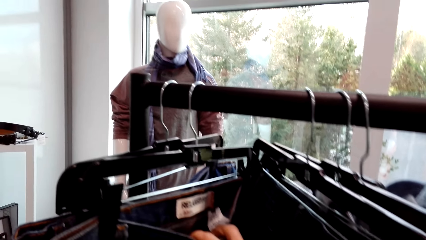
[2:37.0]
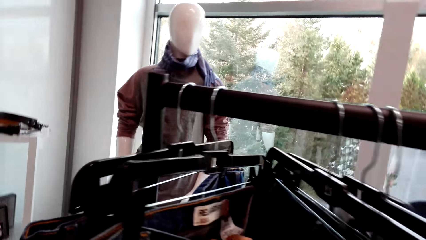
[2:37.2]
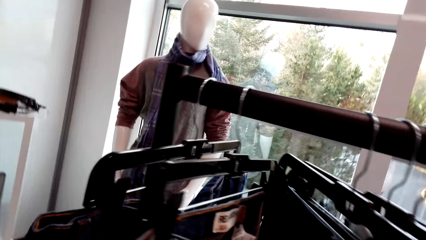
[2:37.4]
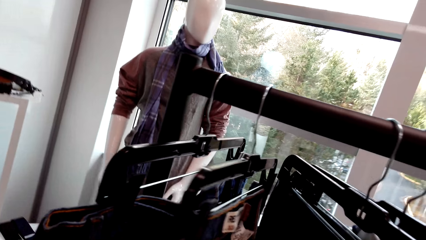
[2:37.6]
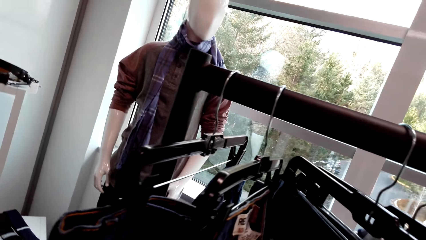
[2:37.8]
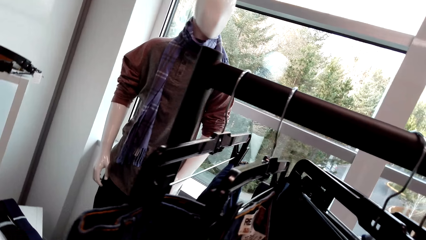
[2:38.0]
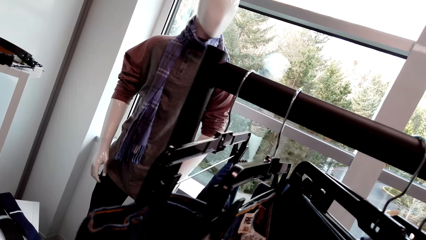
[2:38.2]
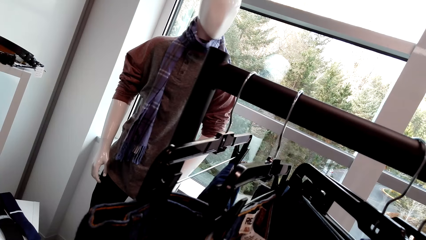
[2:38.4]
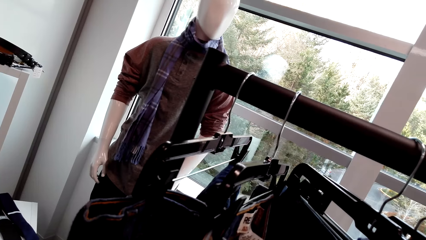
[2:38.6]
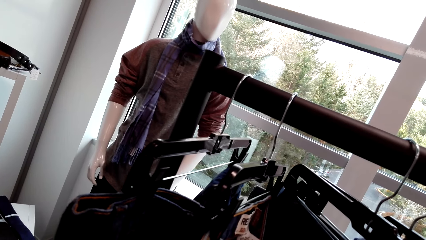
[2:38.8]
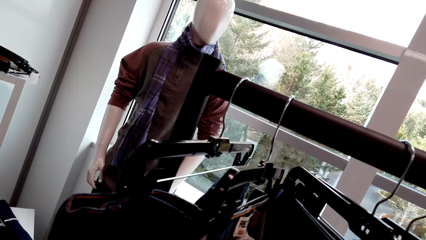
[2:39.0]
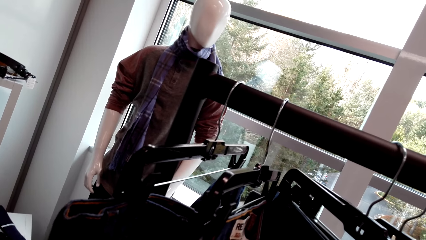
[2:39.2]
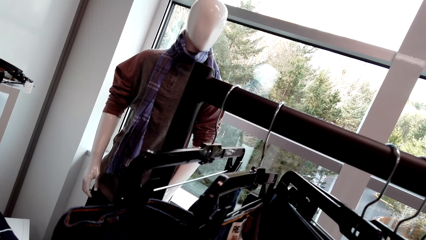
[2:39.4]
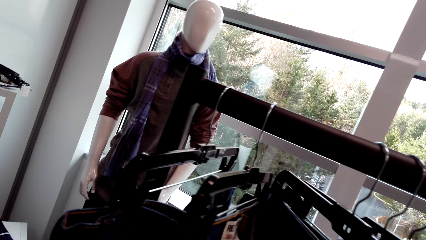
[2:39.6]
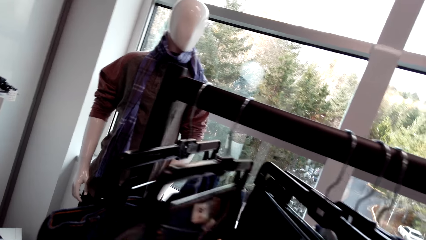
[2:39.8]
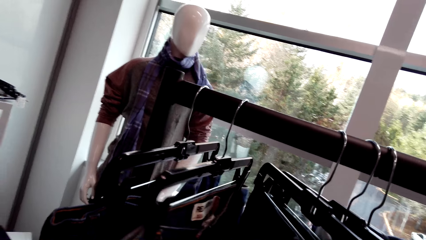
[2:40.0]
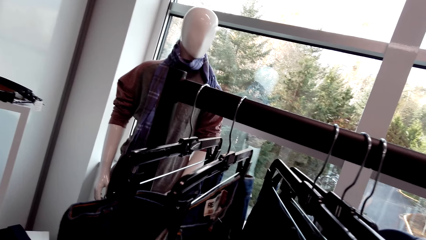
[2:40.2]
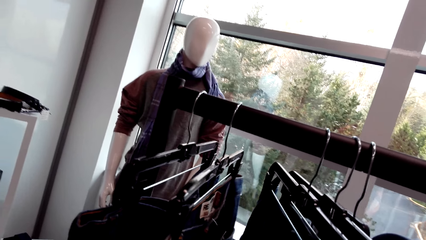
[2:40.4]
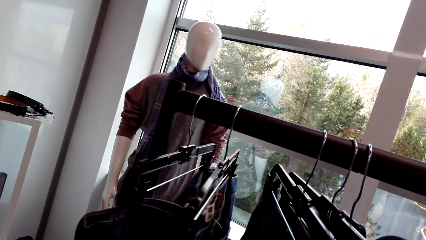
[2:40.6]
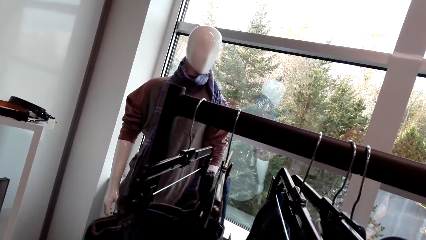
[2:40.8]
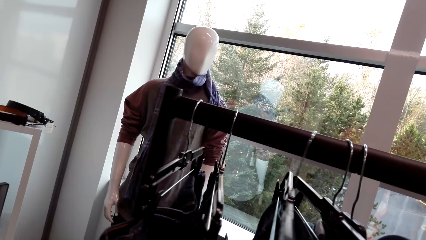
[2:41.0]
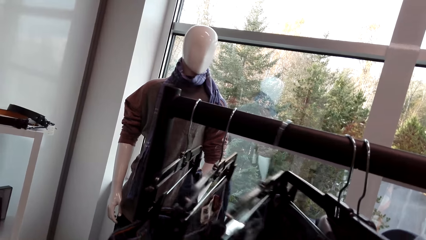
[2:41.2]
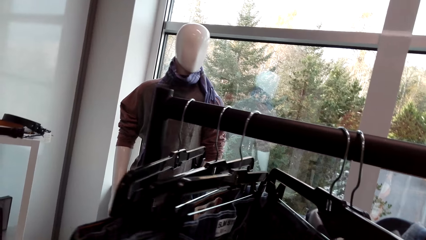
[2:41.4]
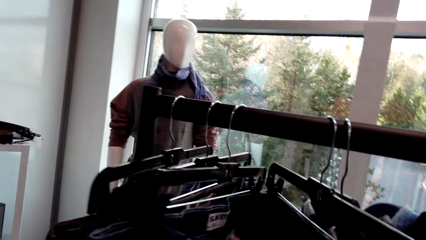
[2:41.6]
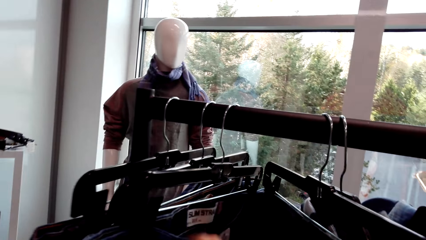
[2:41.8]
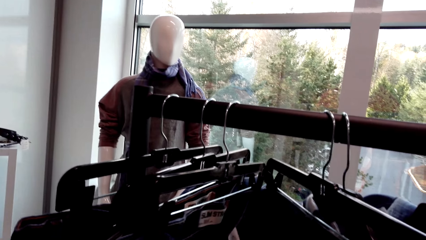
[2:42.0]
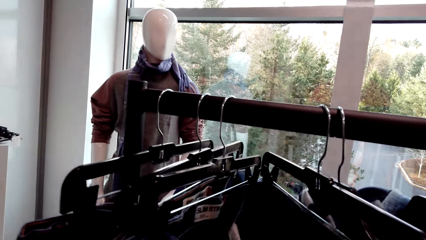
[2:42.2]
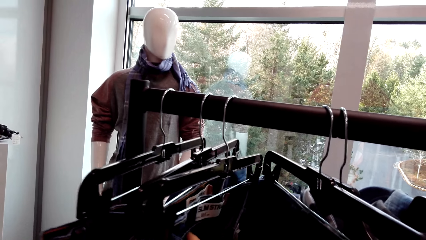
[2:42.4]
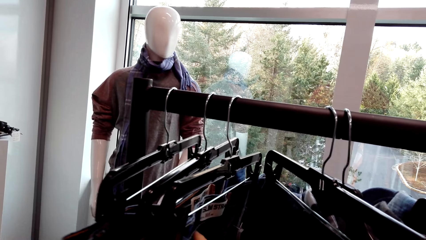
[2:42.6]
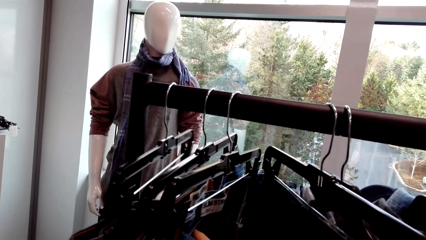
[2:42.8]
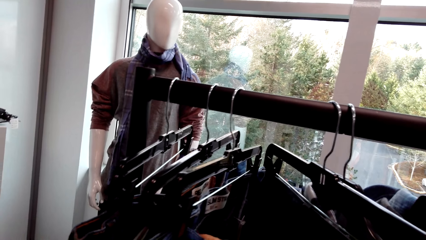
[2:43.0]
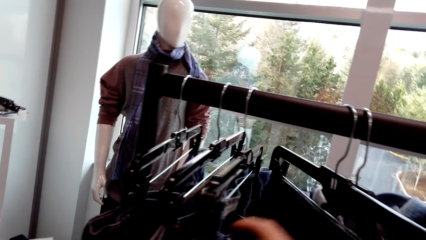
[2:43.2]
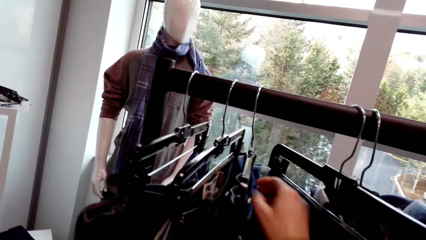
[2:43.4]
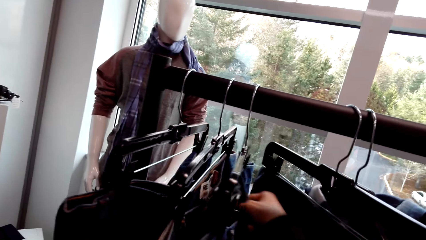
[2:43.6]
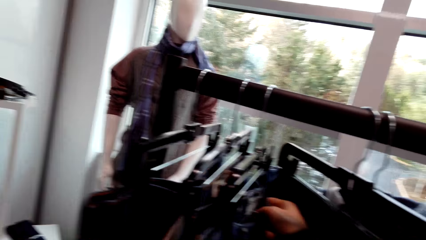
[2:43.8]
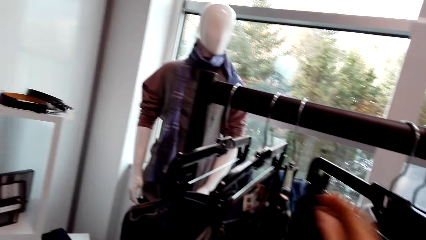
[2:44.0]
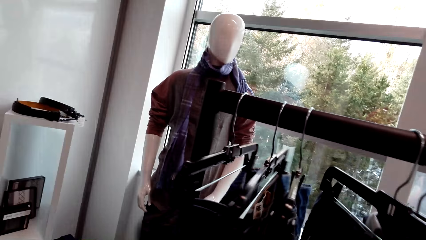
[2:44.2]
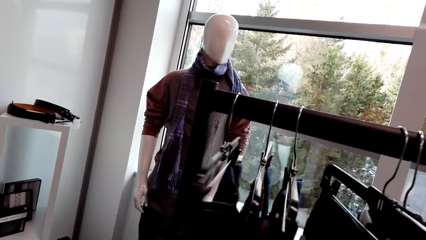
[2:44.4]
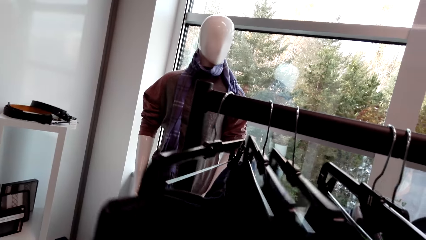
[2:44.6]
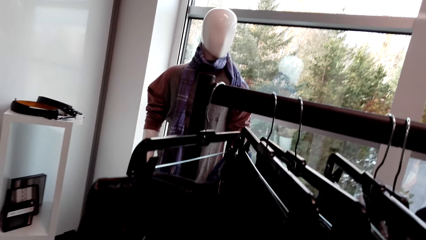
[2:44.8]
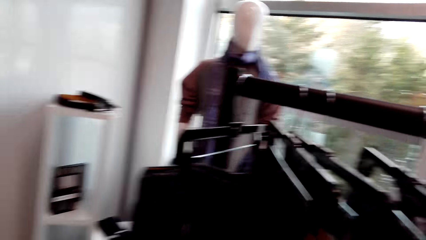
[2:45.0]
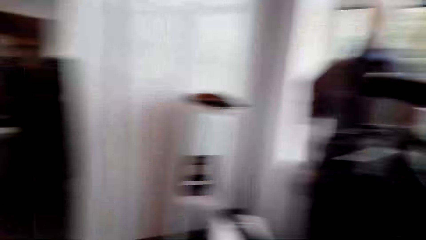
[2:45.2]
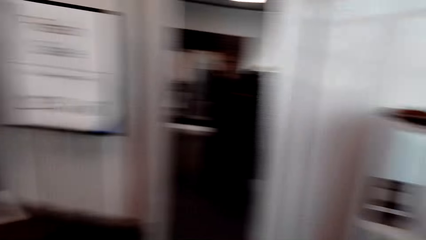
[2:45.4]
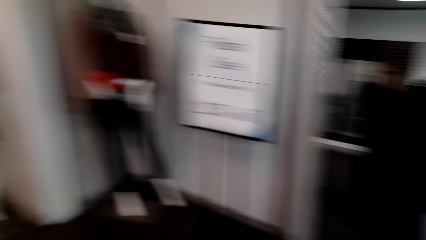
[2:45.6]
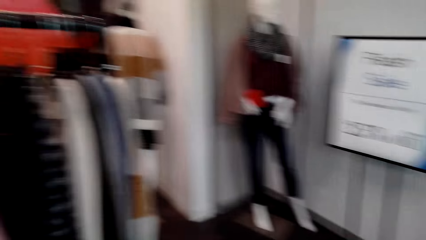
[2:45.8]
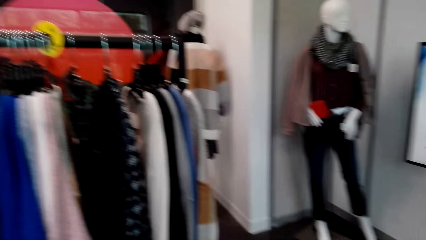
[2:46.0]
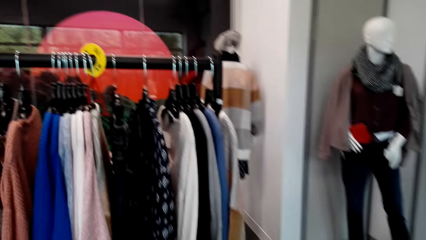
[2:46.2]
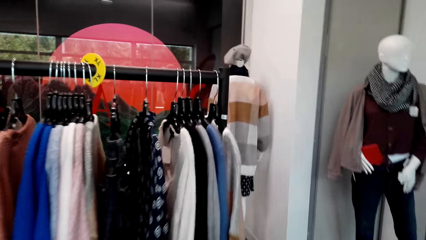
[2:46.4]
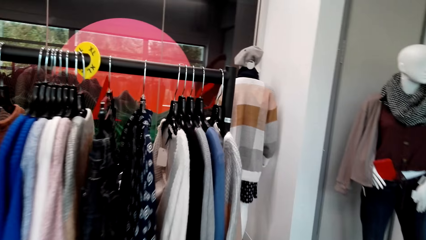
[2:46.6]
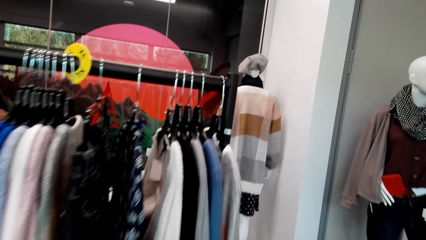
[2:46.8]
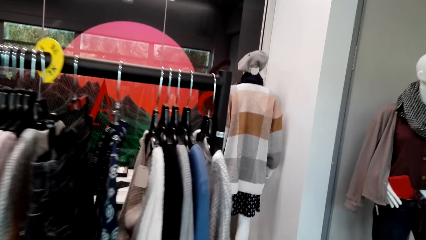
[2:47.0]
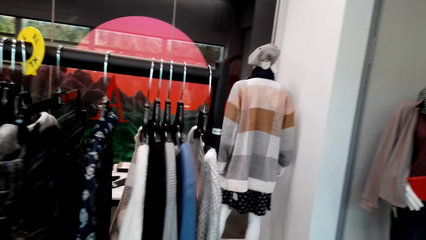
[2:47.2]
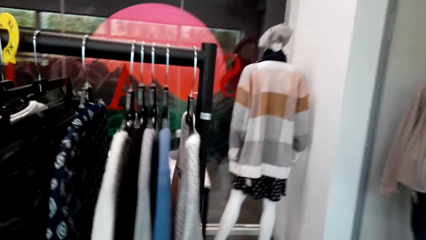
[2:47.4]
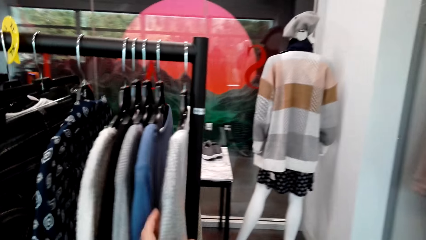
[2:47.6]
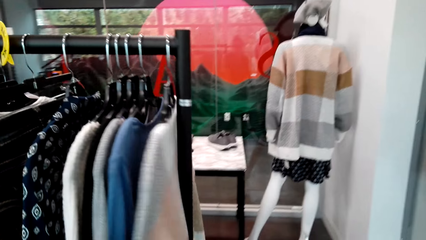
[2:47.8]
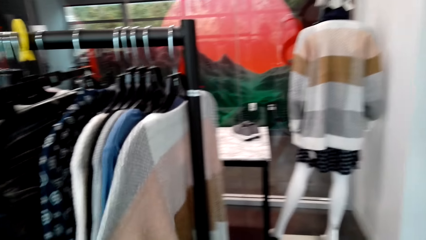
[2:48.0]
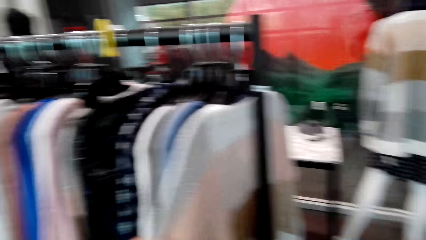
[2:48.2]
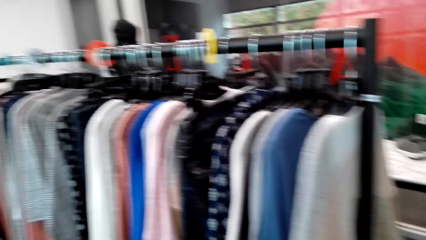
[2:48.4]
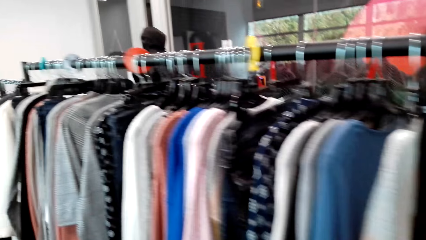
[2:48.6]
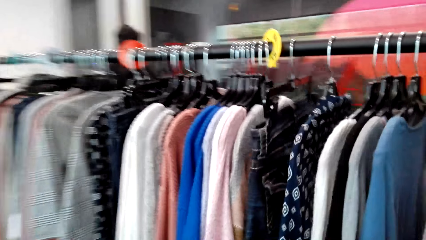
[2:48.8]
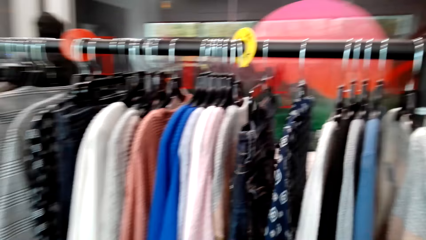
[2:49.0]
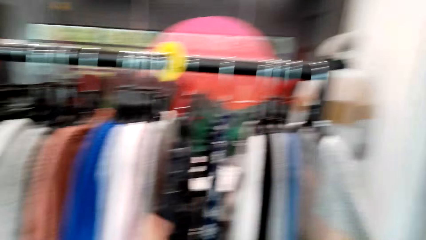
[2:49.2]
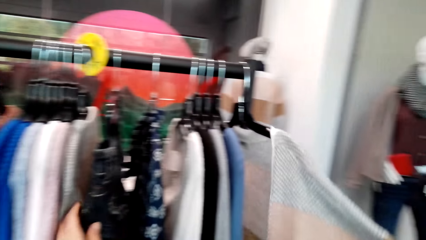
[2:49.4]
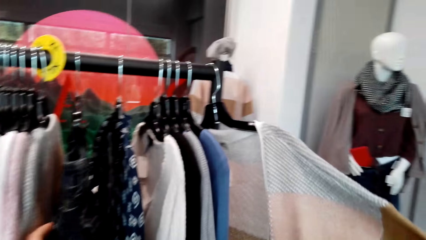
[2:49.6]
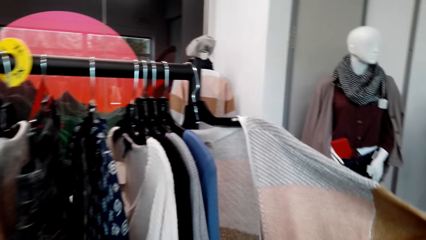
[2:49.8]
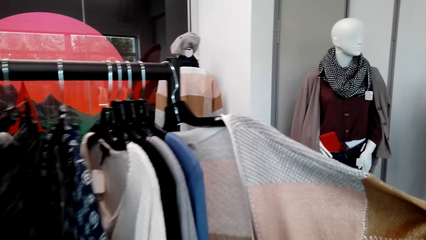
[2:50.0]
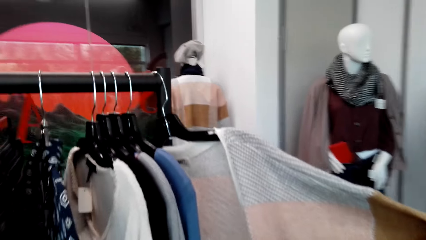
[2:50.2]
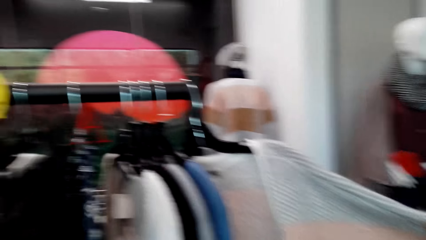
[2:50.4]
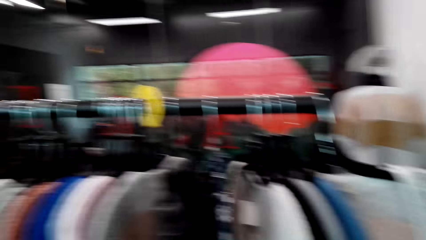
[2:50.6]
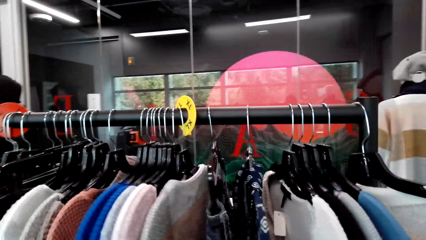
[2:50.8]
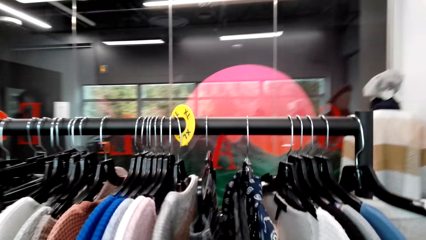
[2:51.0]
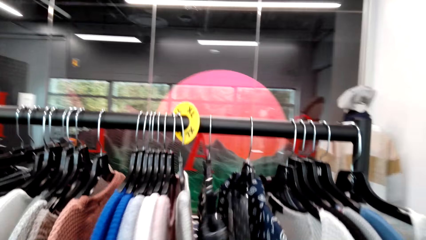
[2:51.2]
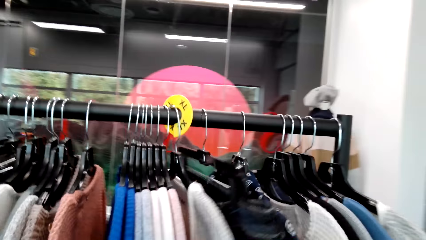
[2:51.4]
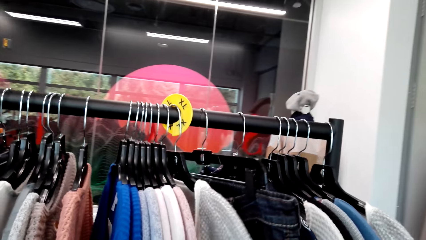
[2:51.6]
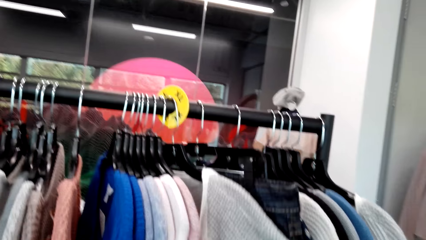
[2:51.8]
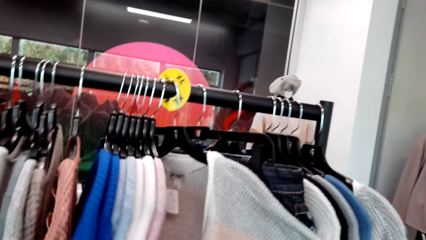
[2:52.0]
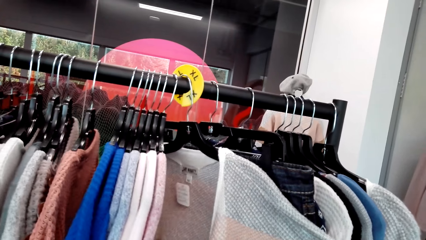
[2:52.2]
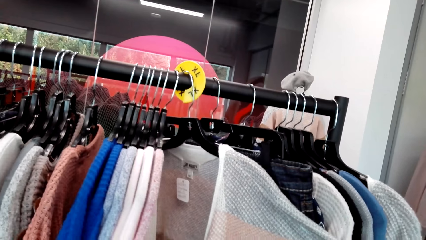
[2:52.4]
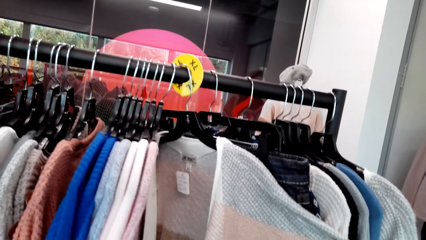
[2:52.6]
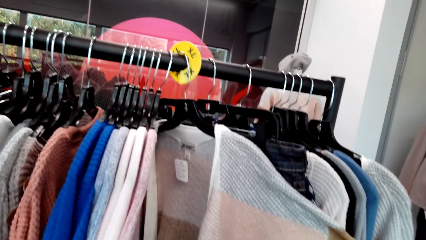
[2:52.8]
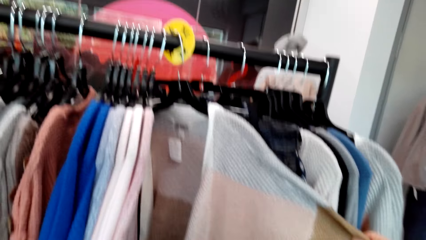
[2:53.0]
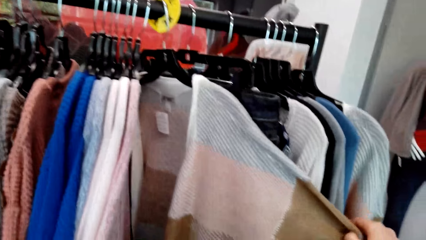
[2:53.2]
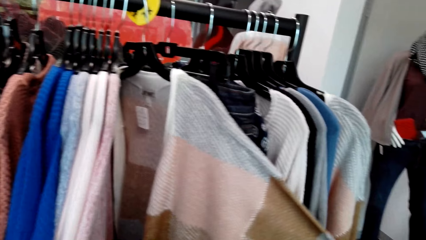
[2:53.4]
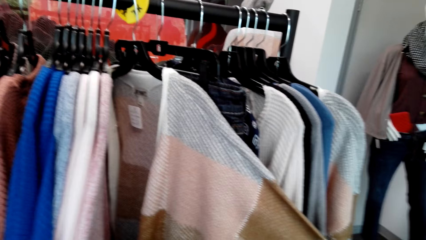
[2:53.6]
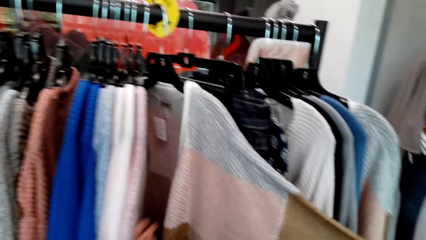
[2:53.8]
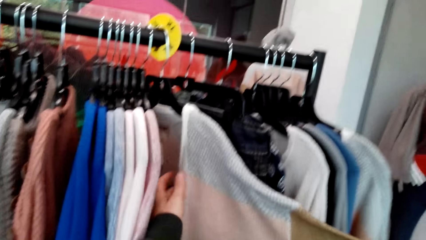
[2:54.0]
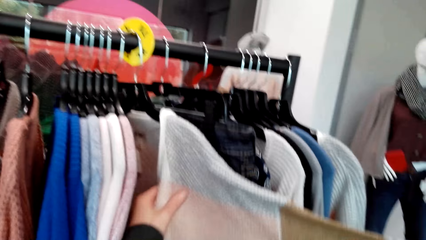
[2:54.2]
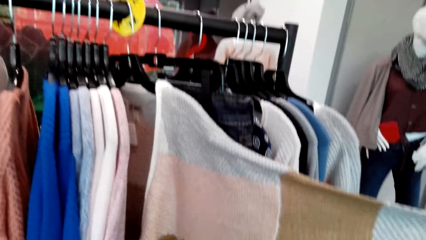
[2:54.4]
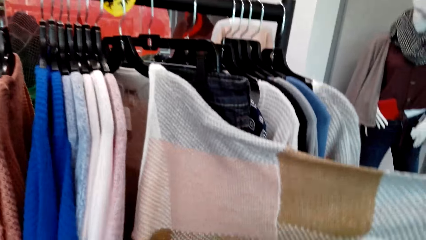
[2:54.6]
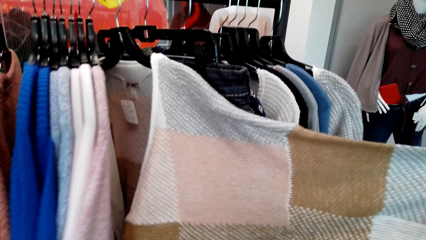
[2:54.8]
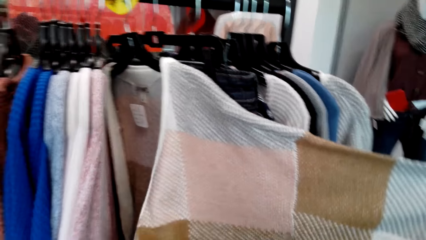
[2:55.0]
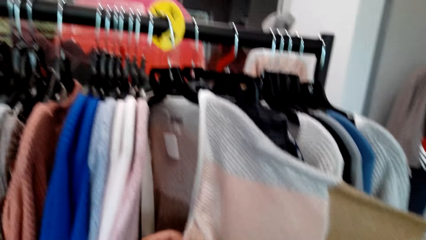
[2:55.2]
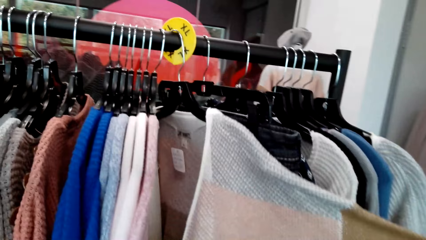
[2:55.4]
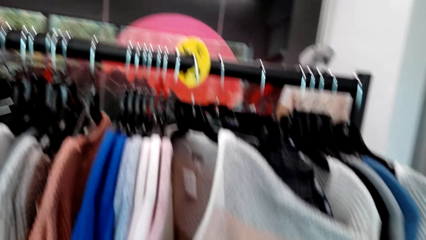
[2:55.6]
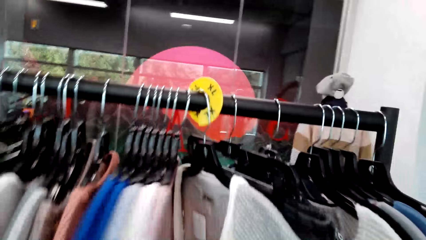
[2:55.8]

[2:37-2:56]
The camera wearer checks out the trousers. They pick trouser jeans. They check out the sweaters. They pick a sweater top.
